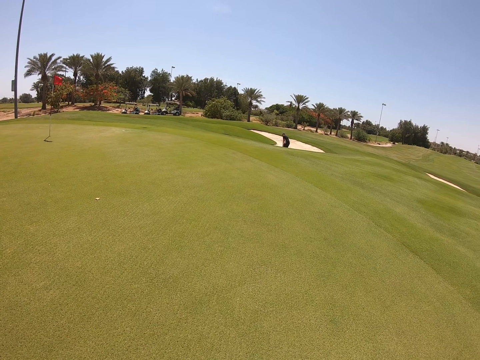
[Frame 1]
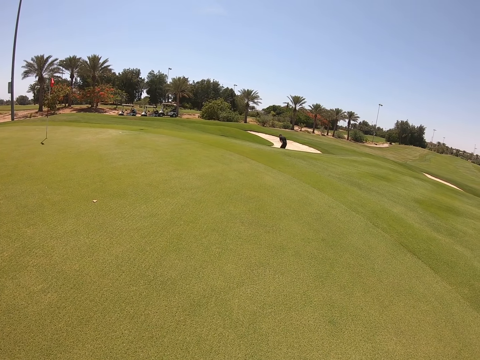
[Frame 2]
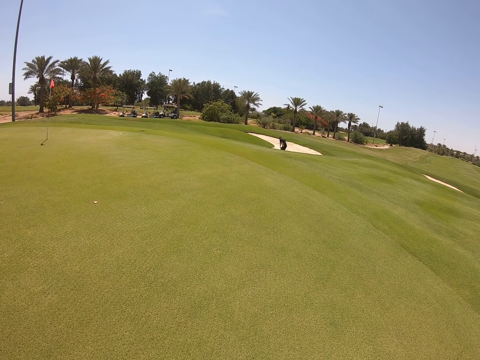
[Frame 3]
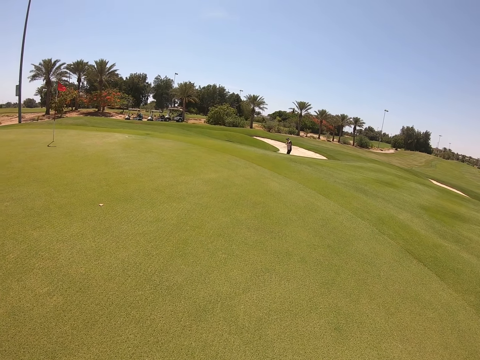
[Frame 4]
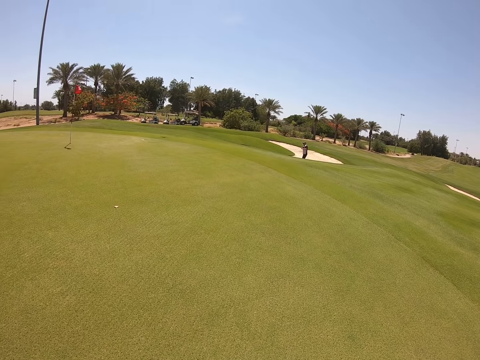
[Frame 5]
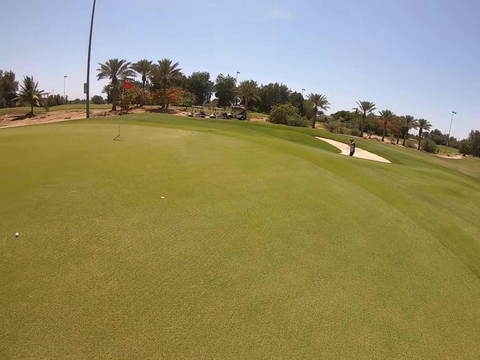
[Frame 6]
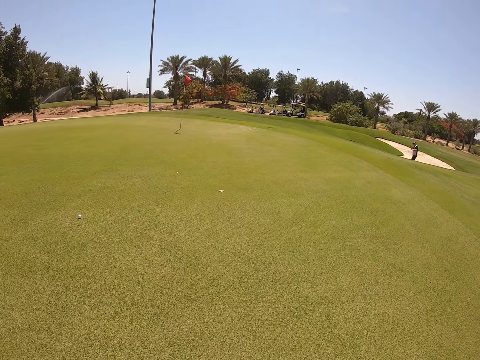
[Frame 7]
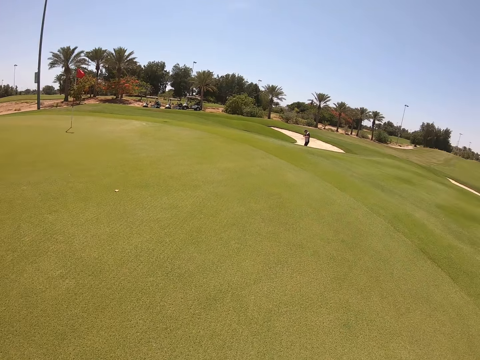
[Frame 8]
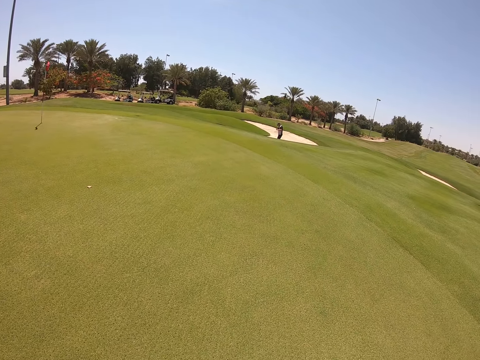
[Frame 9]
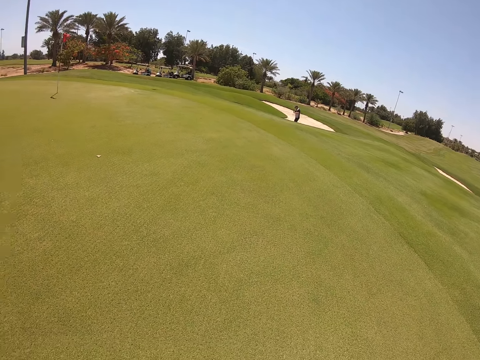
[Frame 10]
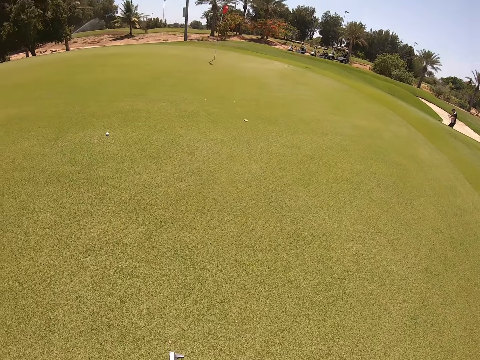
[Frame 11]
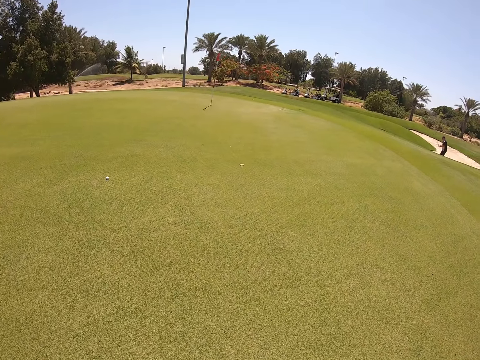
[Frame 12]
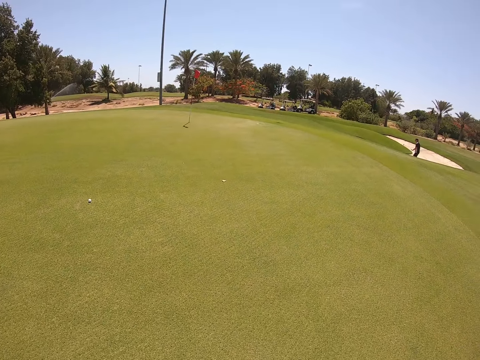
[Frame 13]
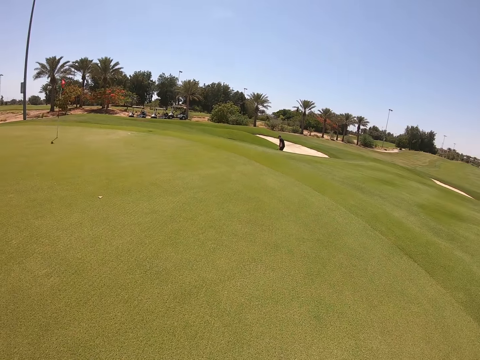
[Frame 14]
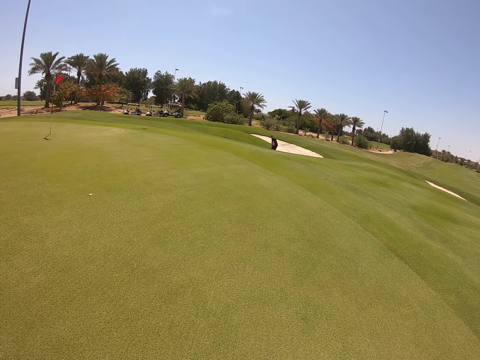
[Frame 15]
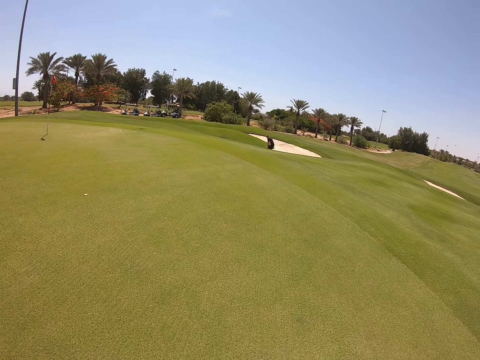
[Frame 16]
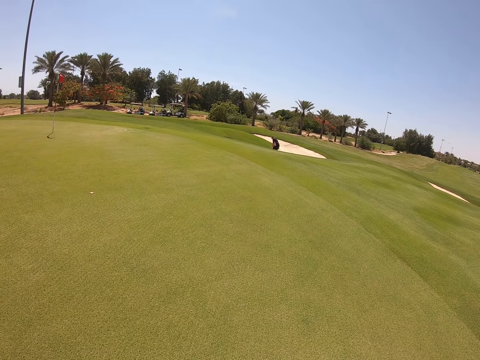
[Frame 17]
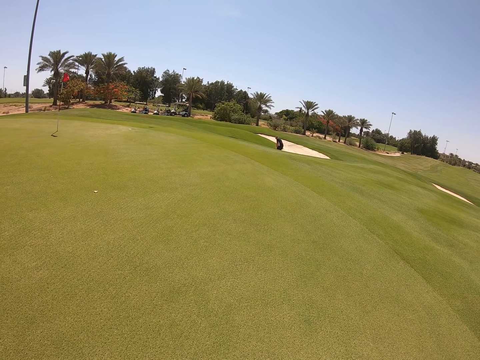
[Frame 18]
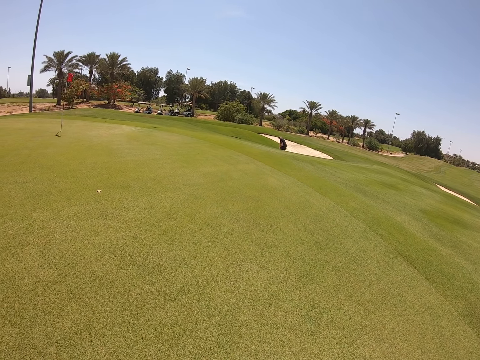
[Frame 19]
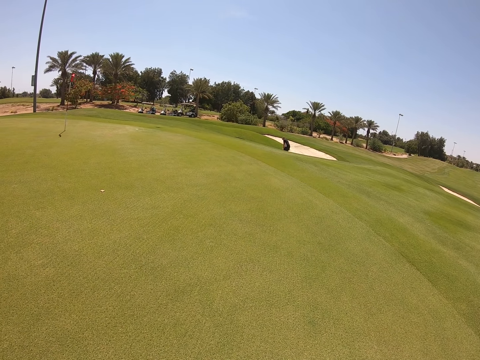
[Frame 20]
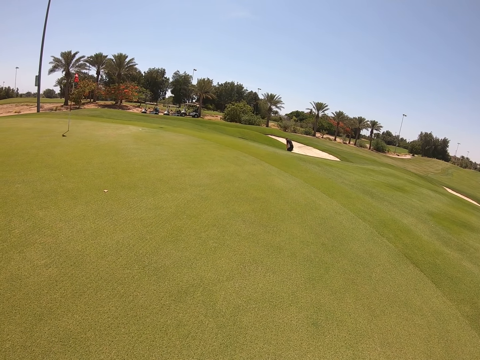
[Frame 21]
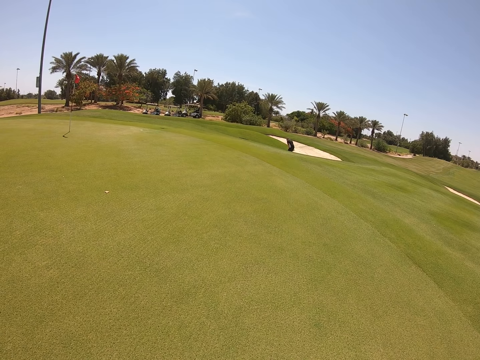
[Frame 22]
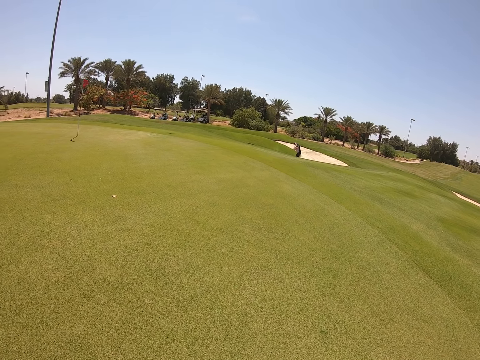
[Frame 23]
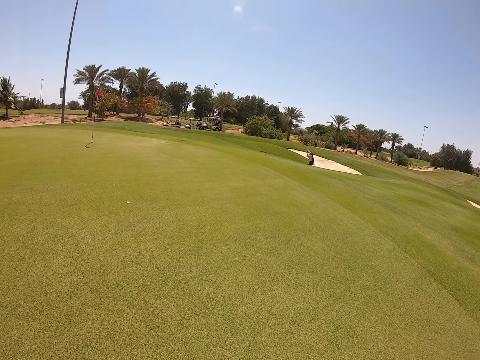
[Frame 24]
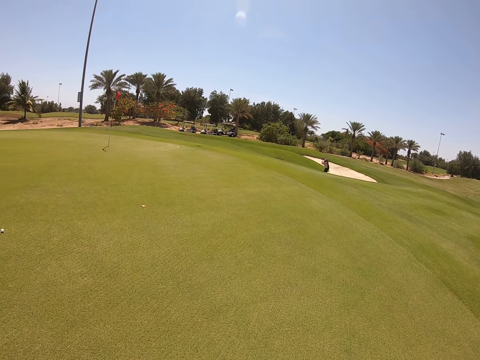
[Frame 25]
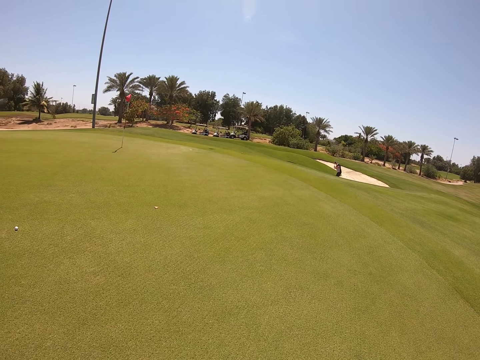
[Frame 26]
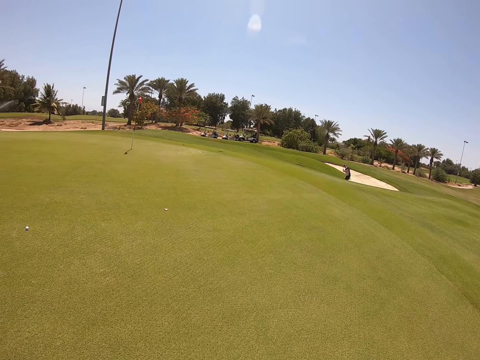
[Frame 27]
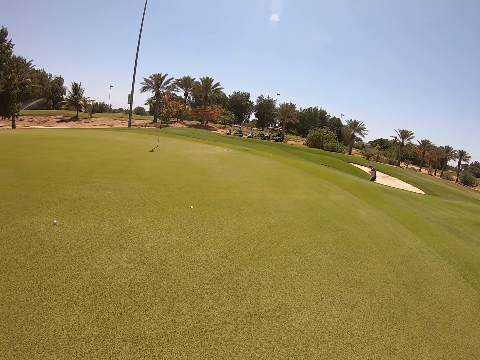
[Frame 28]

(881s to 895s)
A person hits a golf ball. The person hits the golf ball again.

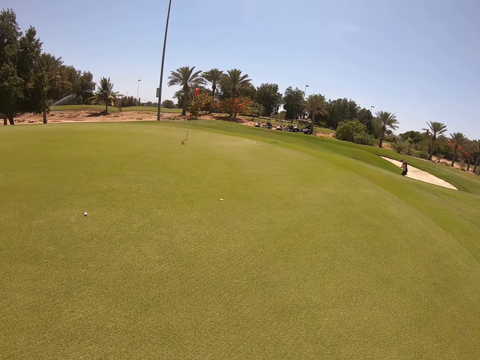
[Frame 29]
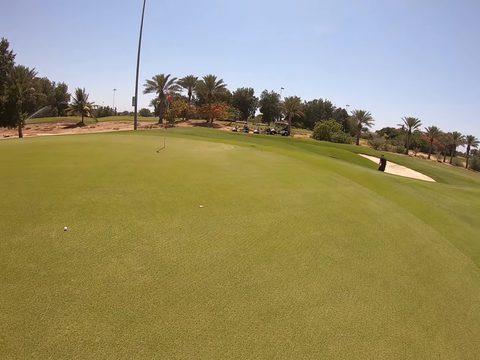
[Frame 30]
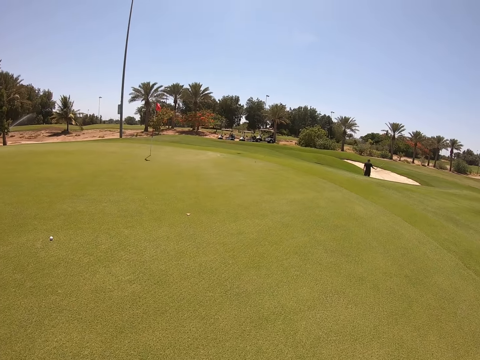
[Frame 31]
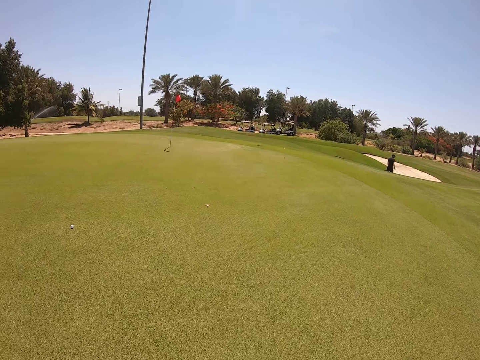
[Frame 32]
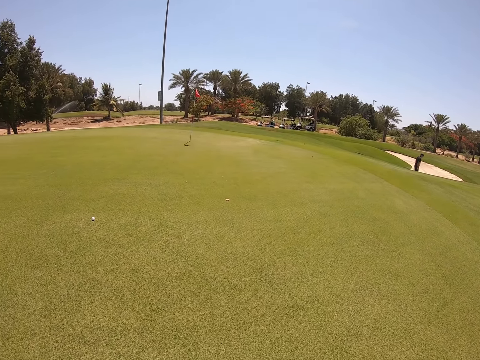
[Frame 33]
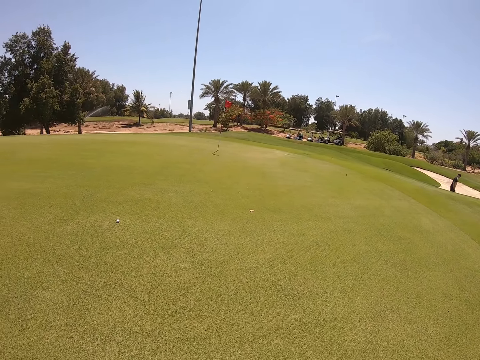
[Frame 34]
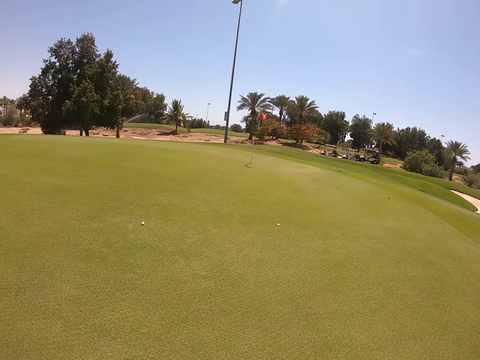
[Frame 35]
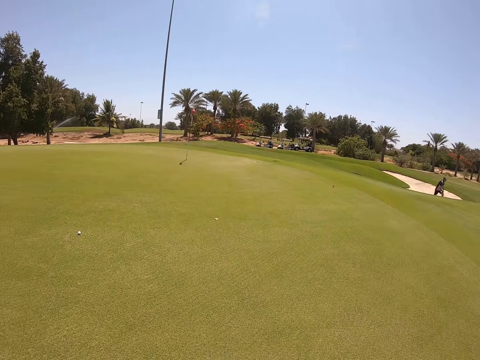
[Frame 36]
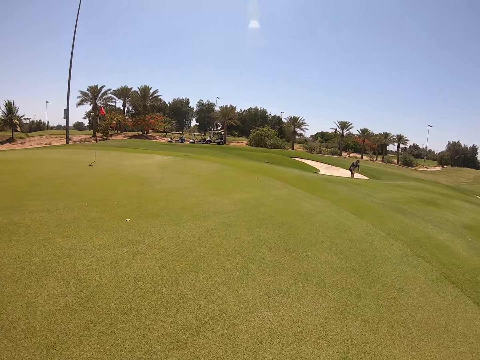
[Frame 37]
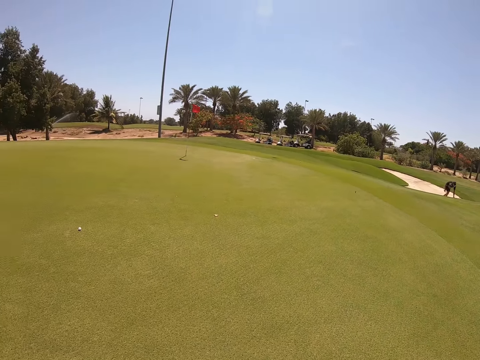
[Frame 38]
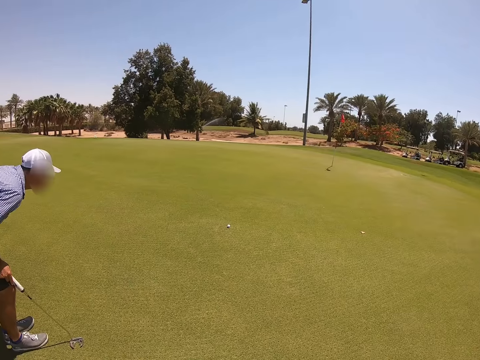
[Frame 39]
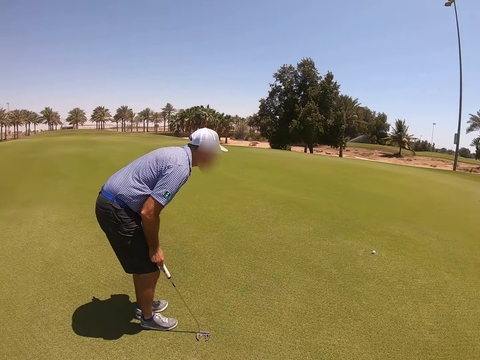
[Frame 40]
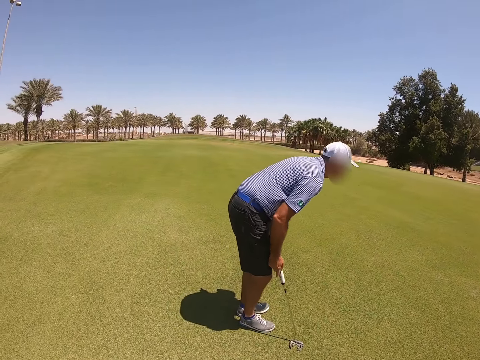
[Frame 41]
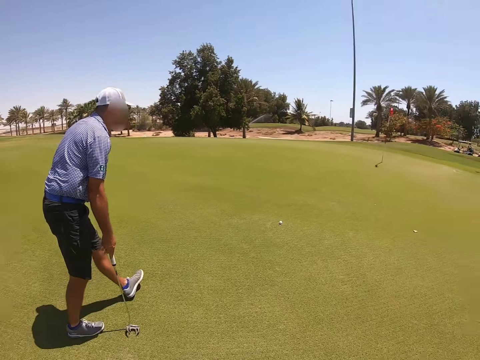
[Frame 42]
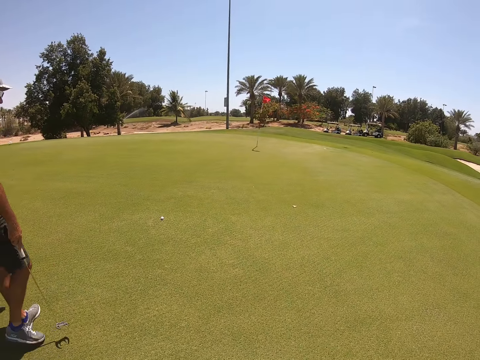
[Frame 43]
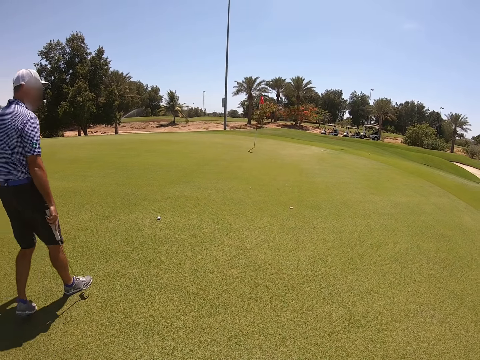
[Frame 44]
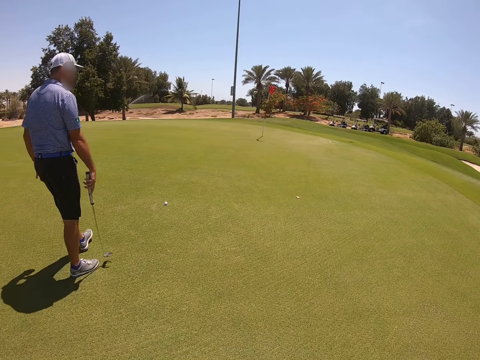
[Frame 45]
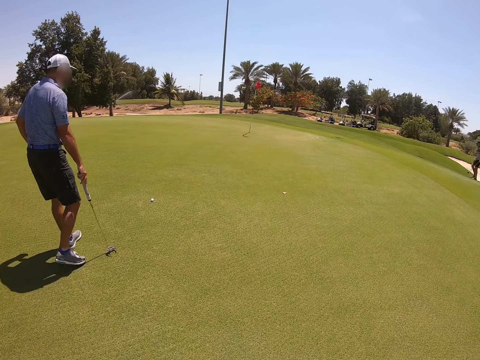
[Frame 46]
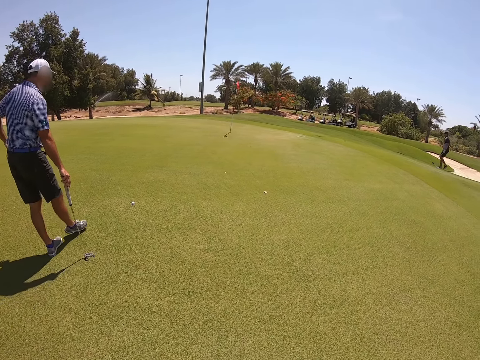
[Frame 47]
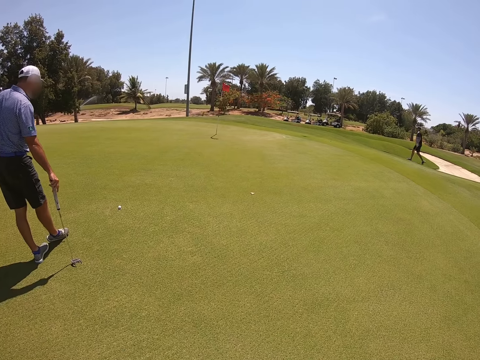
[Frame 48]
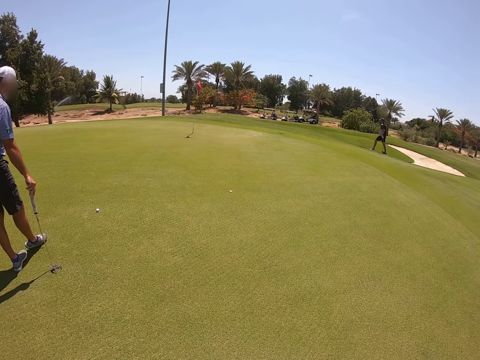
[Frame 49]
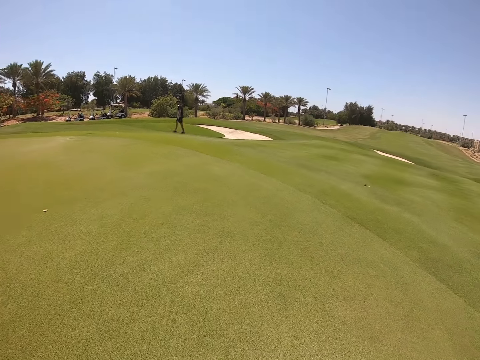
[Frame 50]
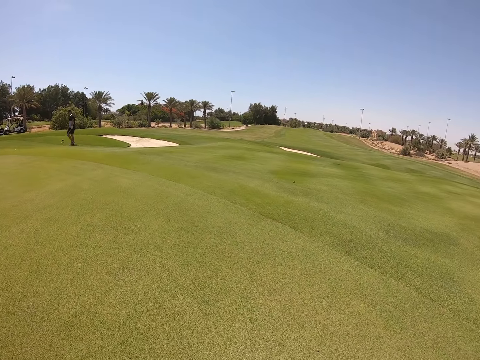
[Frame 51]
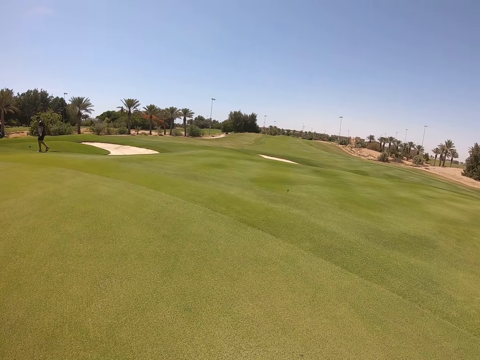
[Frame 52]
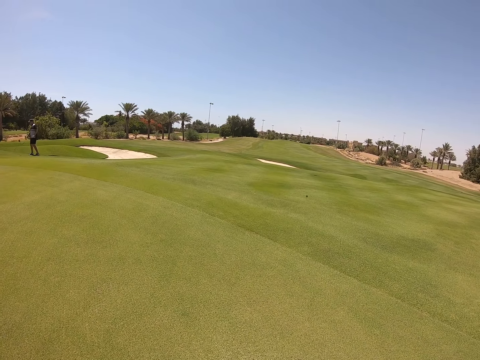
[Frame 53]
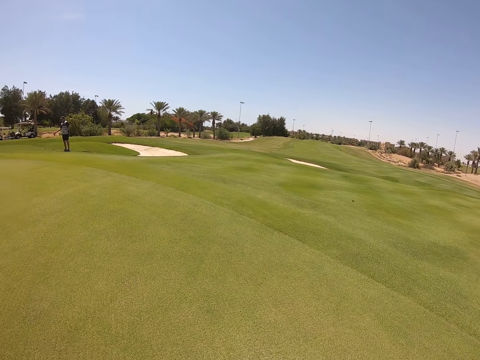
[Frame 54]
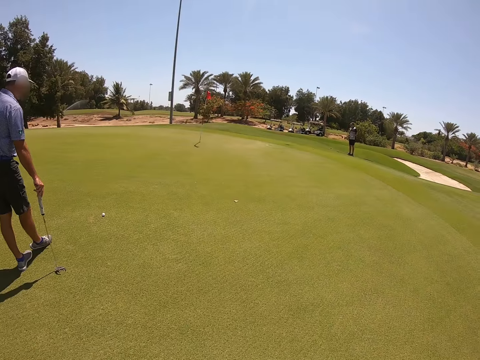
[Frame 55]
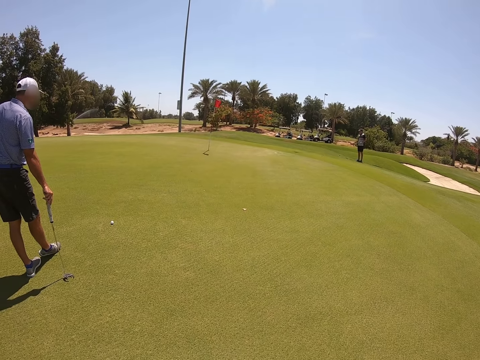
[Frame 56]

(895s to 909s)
A person walks on the field. Another person looks at the golf ball. The other person looks around, walks on the golf course, stands on the golf course and leans on a golf stick. The first person walks on the field. The camera wearer looks around.
